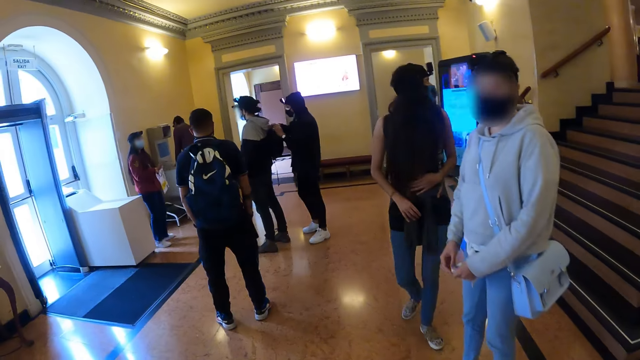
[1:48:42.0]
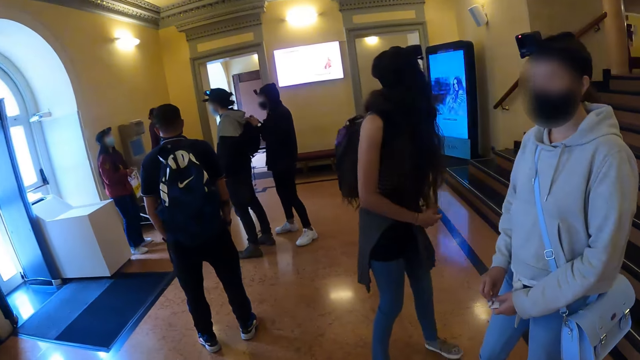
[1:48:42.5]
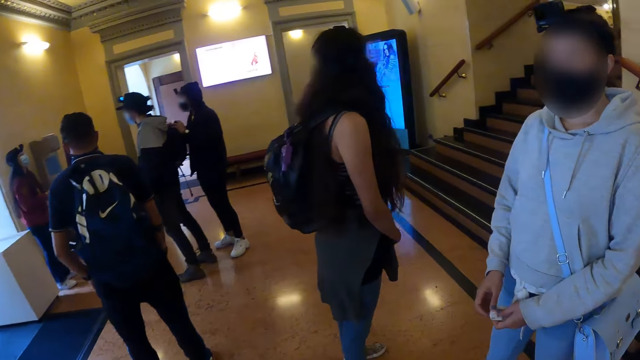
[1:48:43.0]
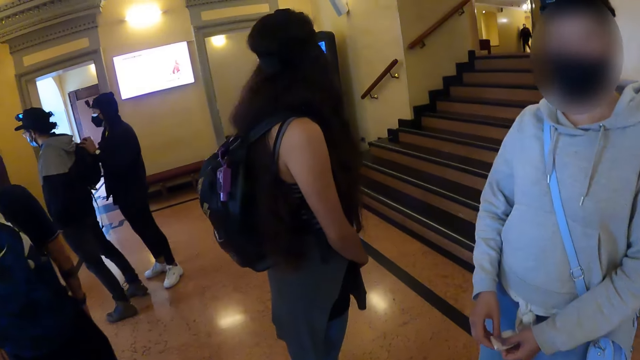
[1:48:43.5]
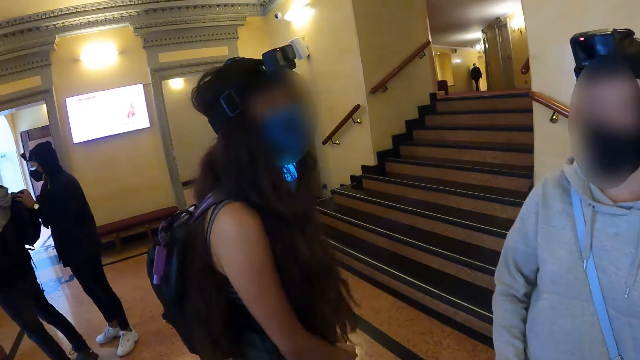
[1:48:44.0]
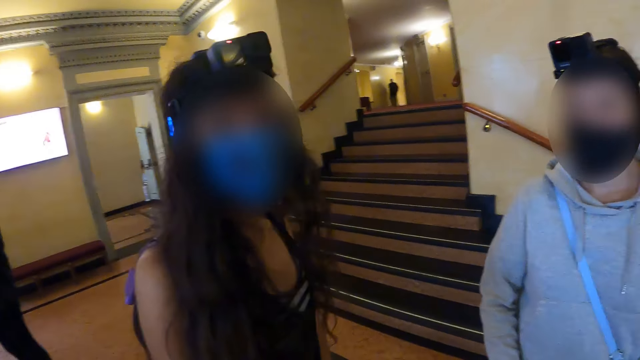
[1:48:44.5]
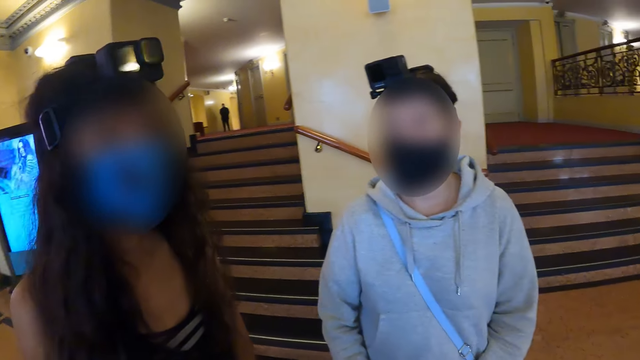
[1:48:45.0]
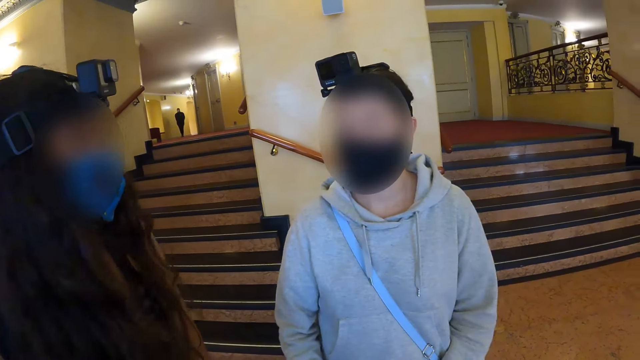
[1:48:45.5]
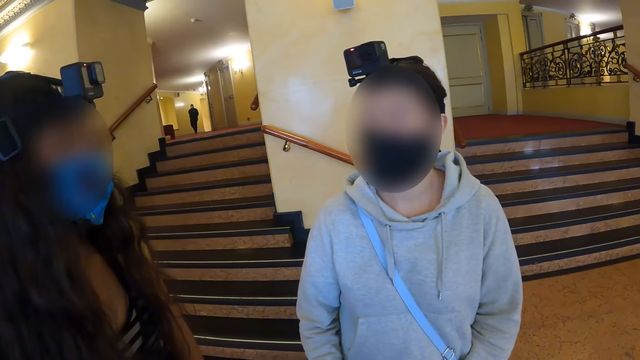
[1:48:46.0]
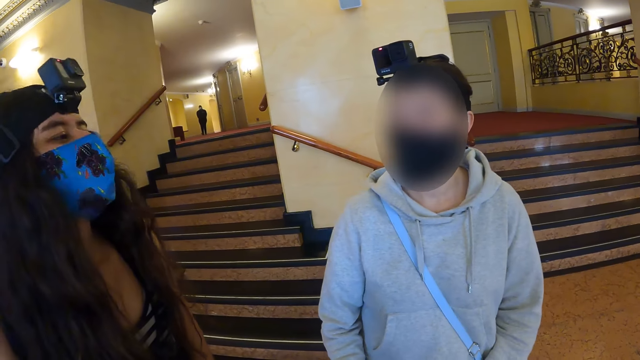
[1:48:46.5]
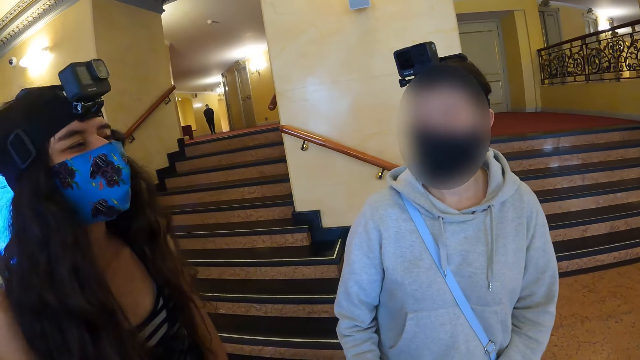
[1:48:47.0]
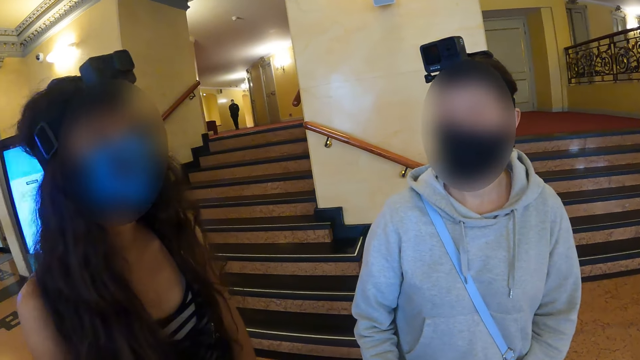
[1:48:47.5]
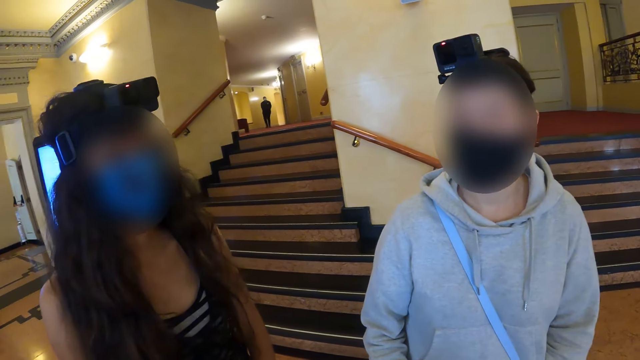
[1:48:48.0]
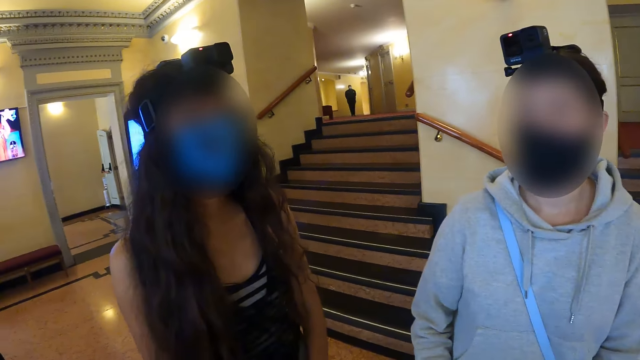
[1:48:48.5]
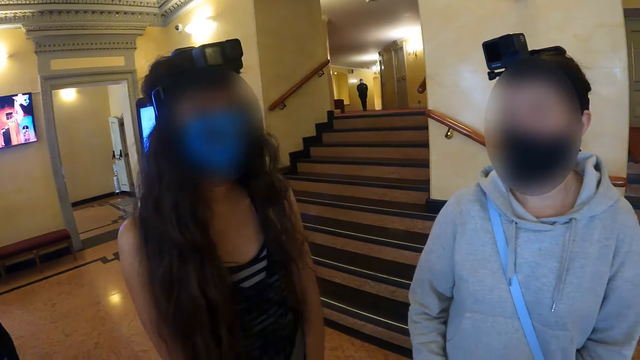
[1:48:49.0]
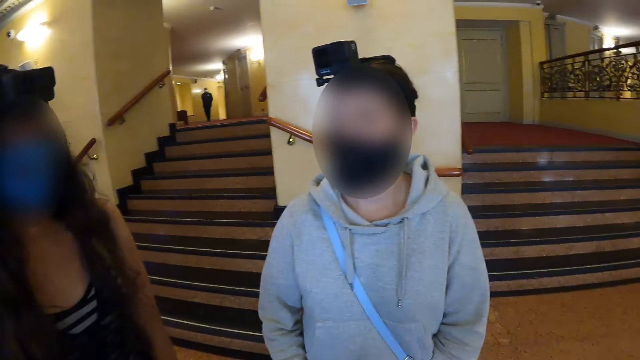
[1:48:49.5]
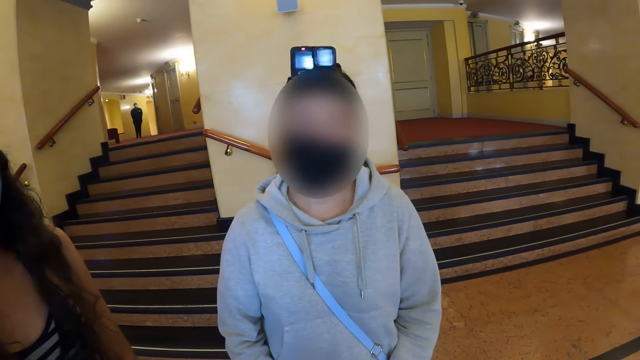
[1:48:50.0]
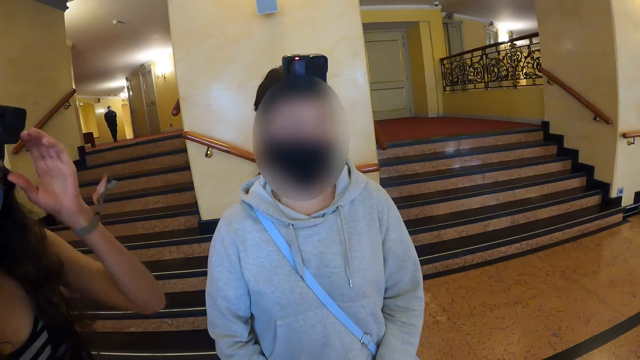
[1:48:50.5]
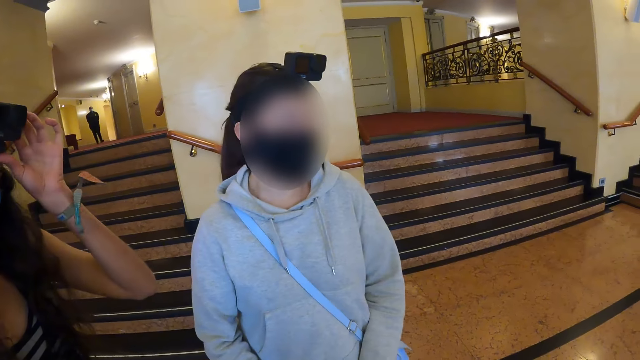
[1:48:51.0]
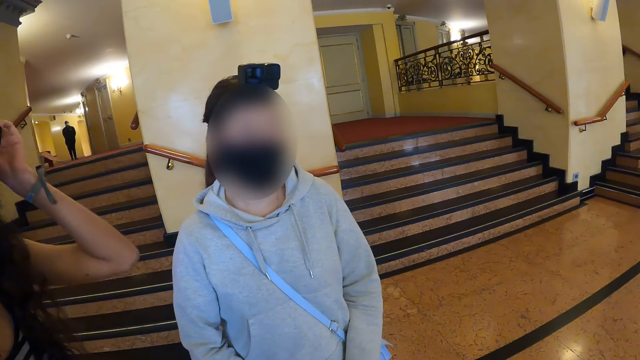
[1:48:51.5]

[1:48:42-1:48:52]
The camera wearer interacts with a person and another person. A person interacts with the camera wearer. Another person interacts with the camera wearer.

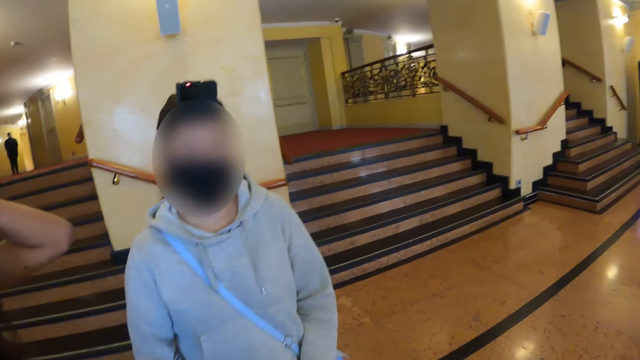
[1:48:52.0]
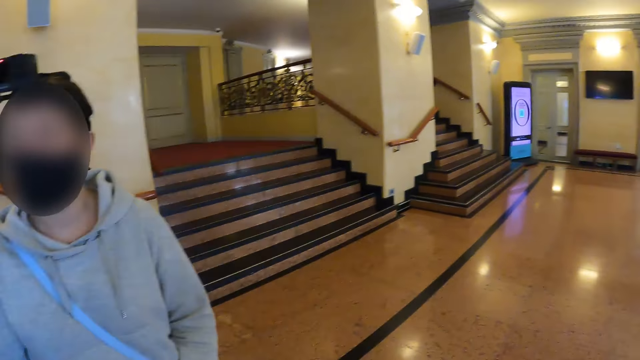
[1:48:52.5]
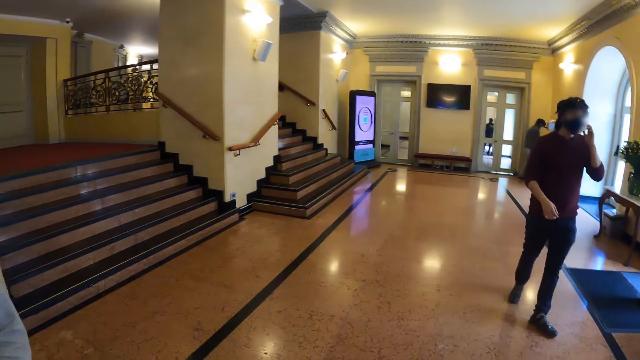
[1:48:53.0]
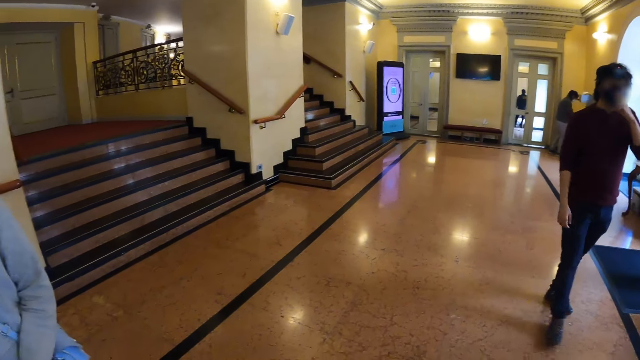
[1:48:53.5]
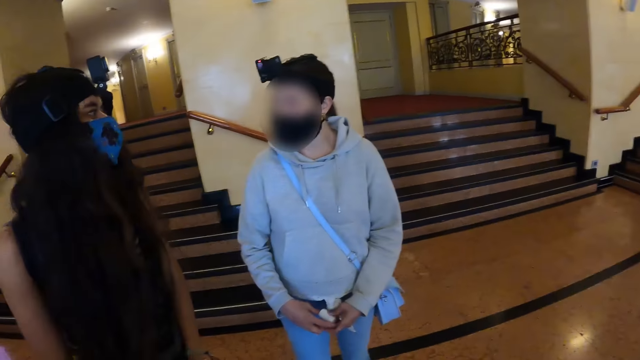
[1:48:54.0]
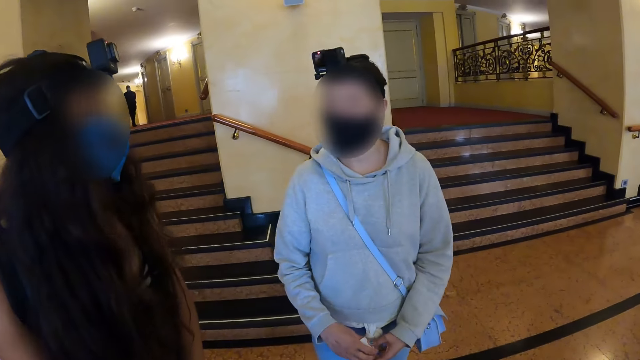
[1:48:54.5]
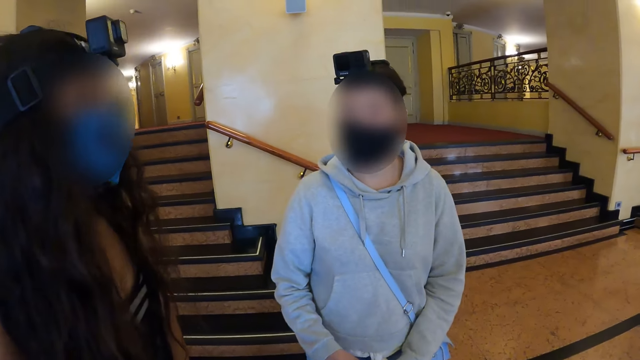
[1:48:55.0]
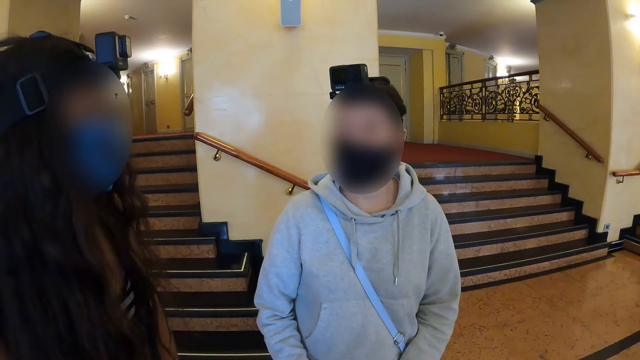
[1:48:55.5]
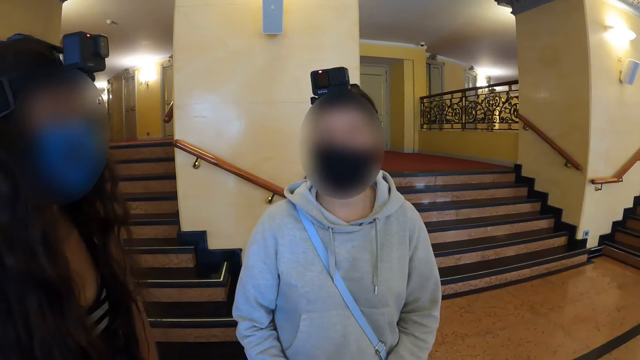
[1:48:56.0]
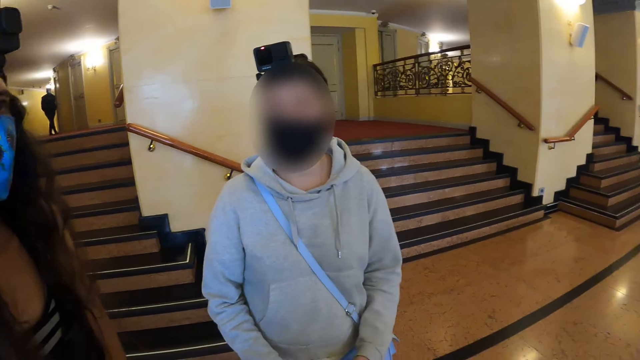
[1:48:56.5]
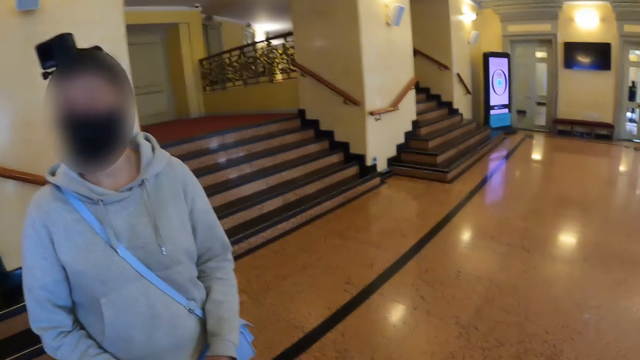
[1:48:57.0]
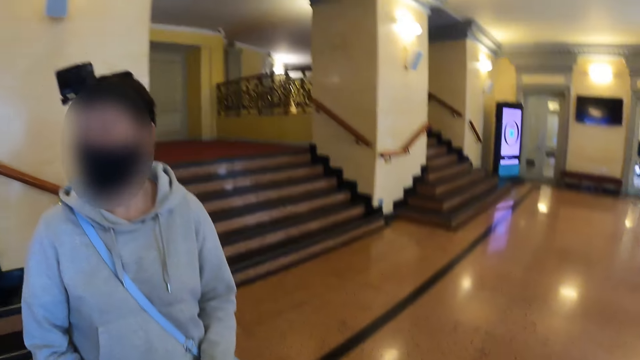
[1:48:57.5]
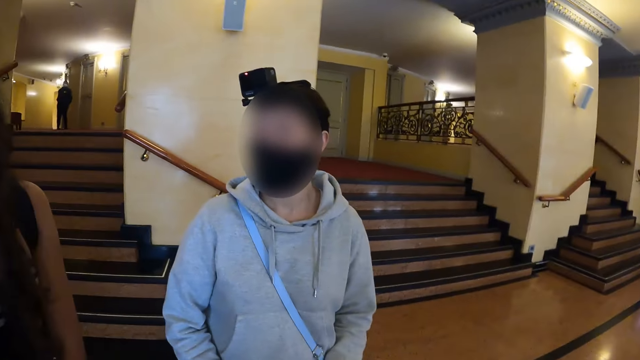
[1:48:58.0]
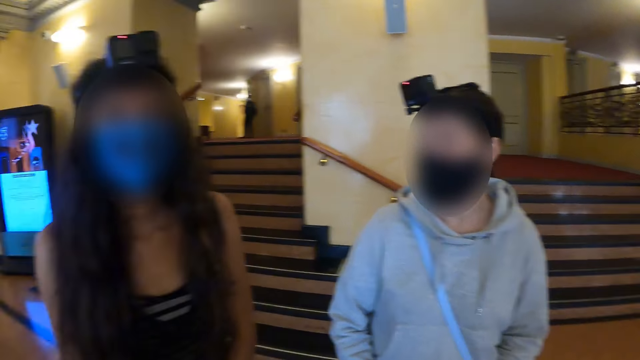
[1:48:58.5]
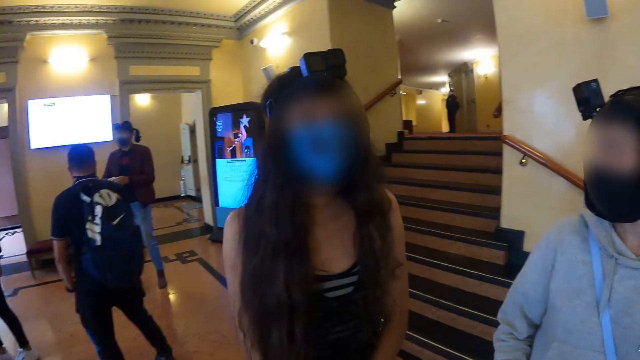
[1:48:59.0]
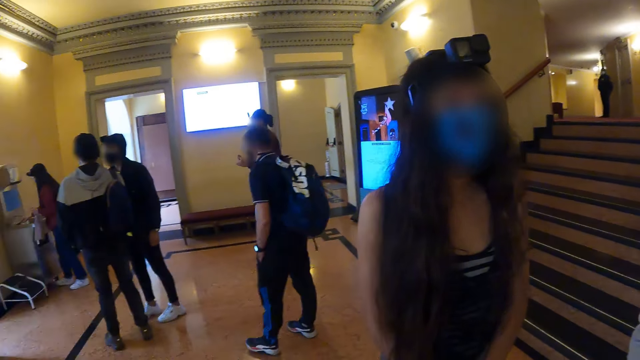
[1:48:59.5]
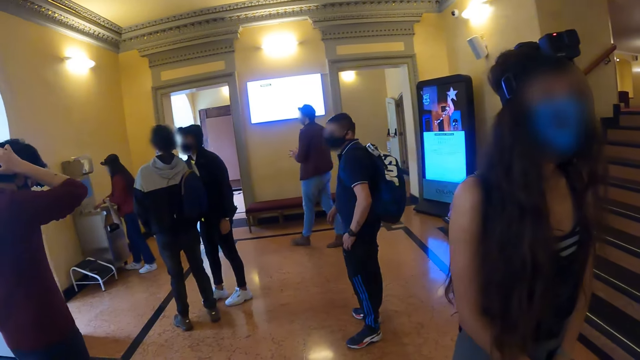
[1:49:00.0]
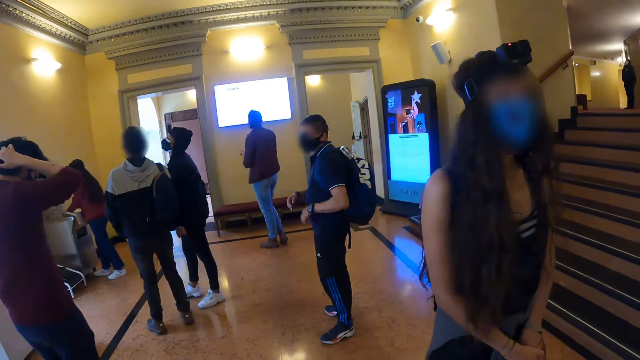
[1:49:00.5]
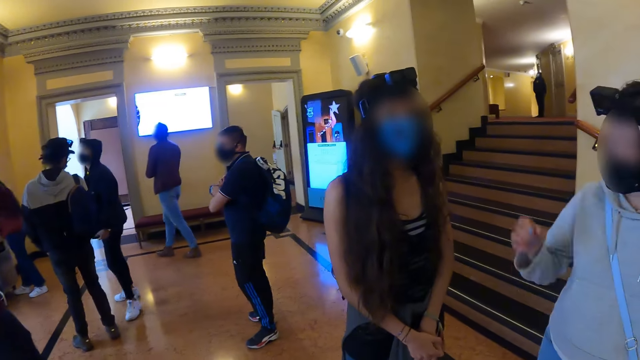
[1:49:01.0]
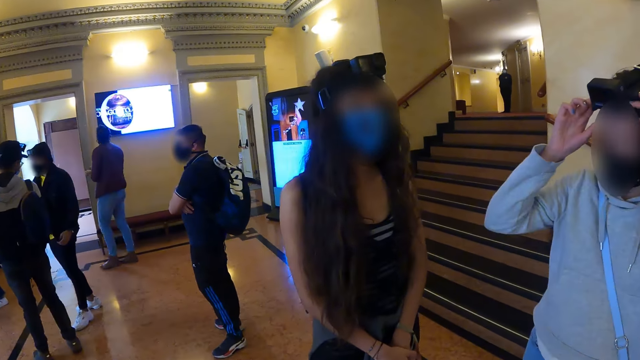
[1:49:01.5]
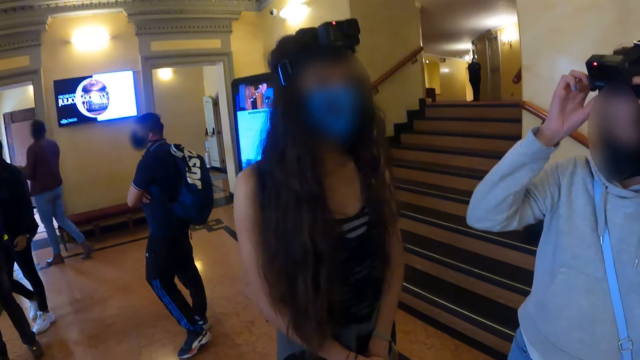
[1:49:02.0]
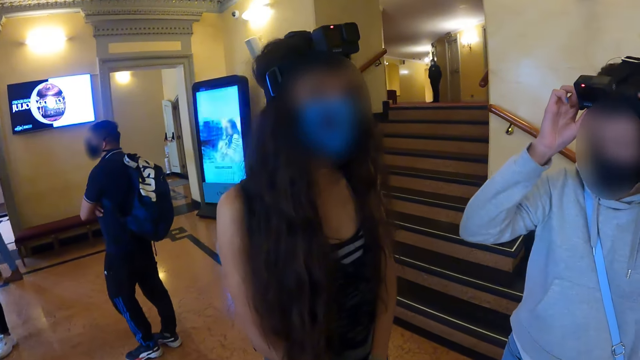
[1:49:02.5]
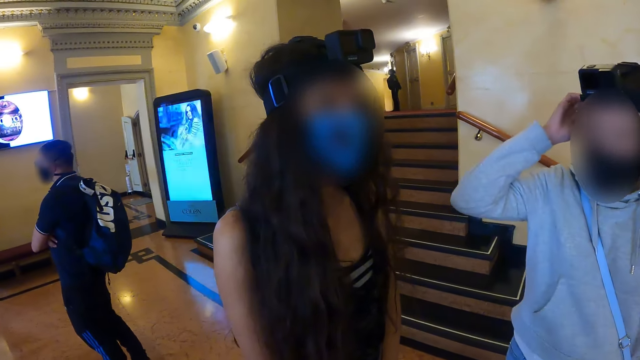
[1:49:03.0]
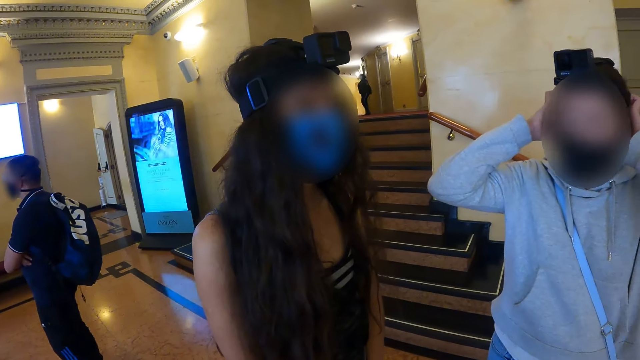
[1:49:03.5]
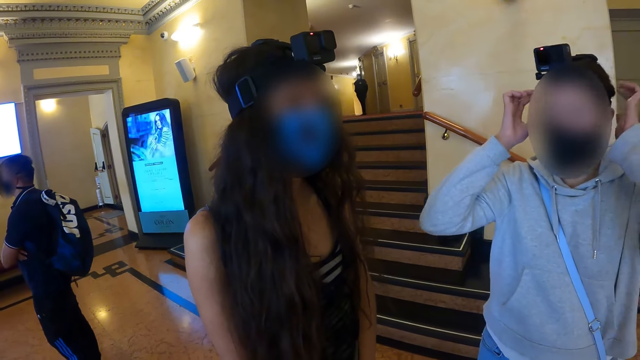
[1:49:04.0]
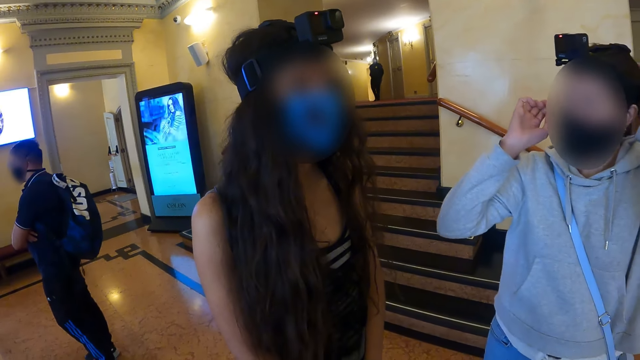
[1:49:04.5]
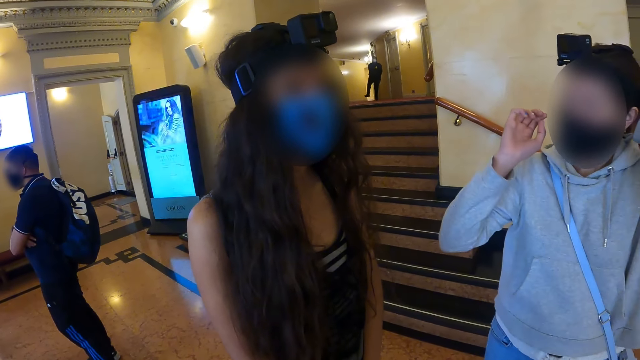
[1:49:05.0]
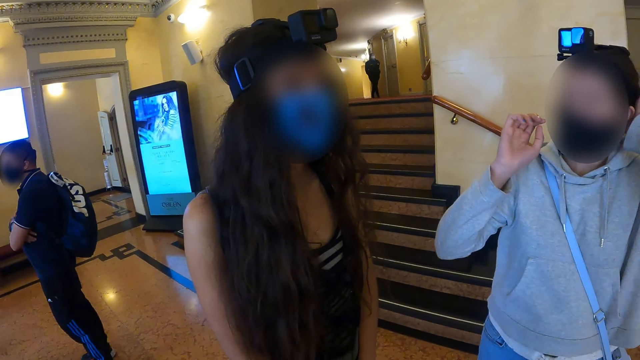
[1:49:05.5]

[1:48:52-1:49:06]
The camera wearer looks around. A person interacts with the camera wearer. The camera wearer looks around.
